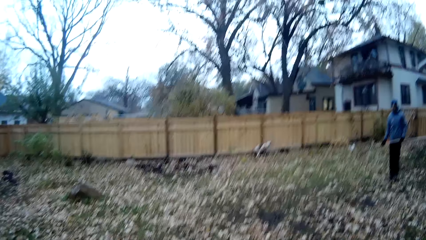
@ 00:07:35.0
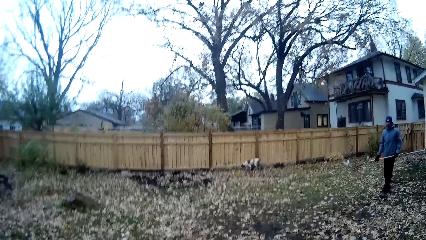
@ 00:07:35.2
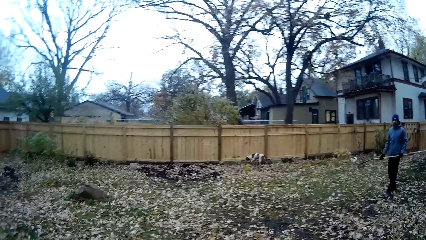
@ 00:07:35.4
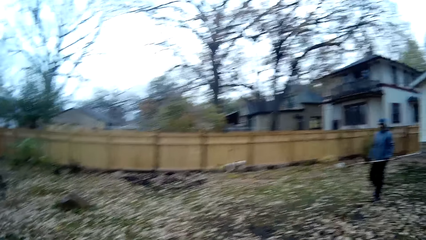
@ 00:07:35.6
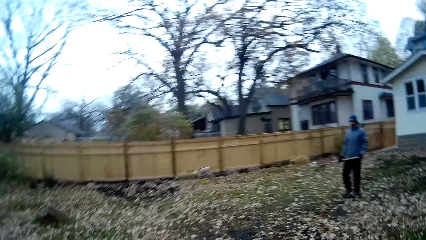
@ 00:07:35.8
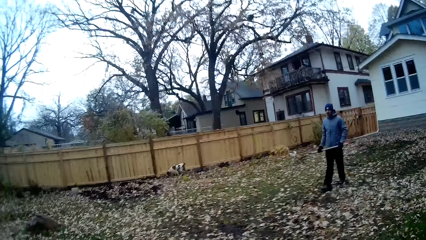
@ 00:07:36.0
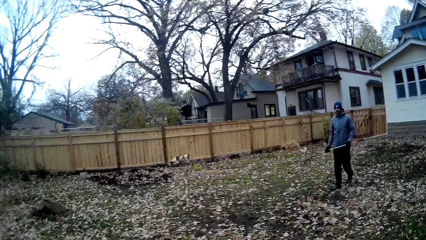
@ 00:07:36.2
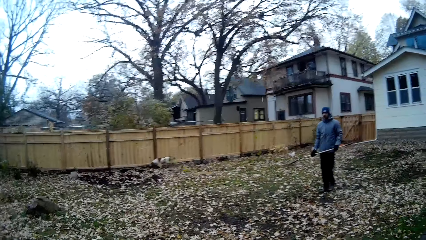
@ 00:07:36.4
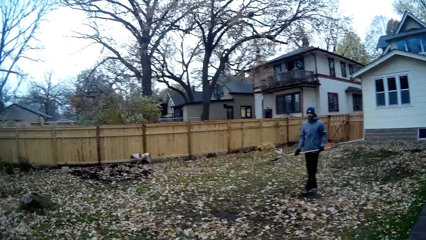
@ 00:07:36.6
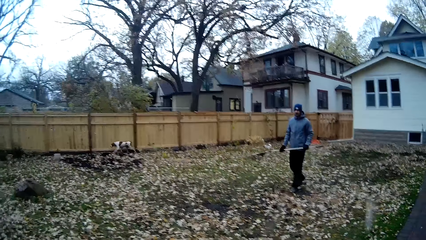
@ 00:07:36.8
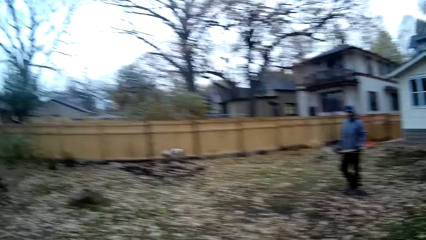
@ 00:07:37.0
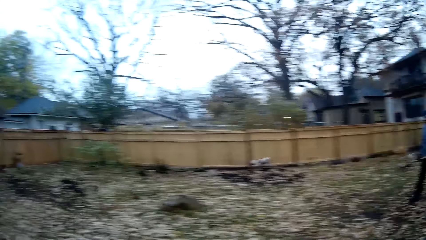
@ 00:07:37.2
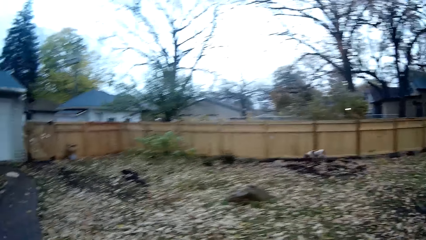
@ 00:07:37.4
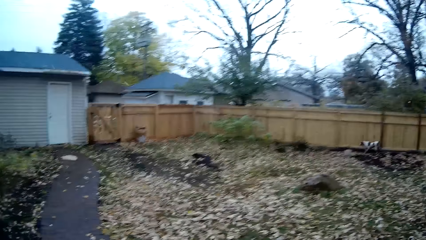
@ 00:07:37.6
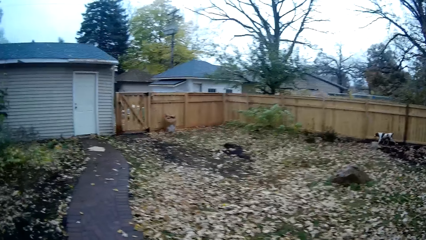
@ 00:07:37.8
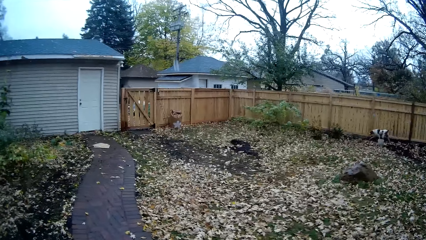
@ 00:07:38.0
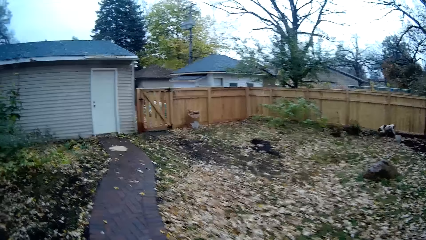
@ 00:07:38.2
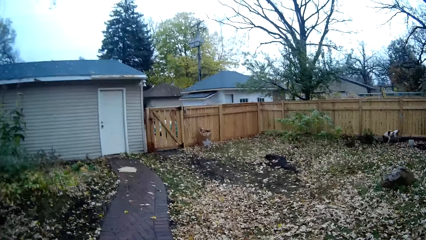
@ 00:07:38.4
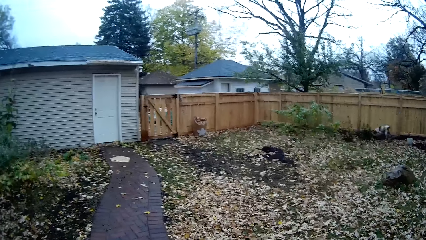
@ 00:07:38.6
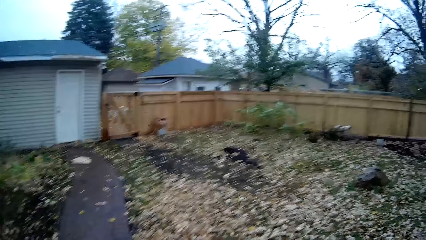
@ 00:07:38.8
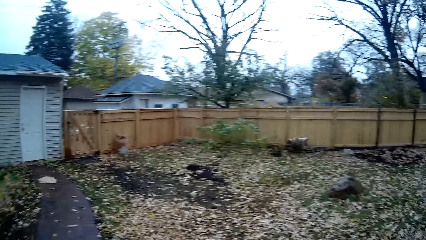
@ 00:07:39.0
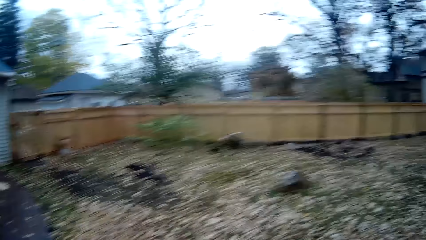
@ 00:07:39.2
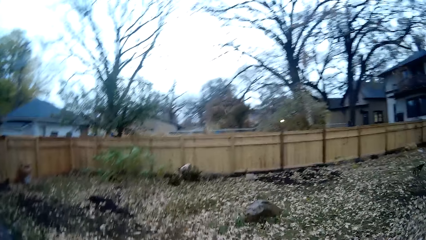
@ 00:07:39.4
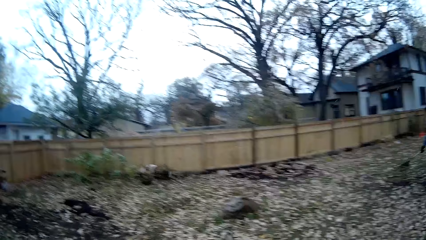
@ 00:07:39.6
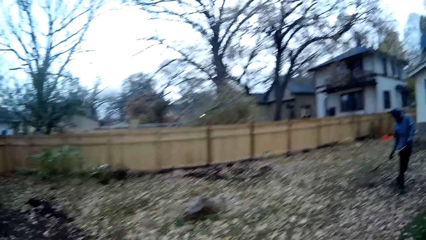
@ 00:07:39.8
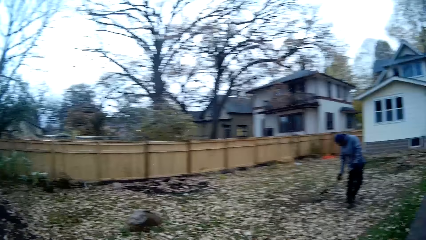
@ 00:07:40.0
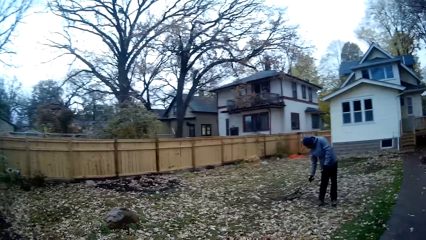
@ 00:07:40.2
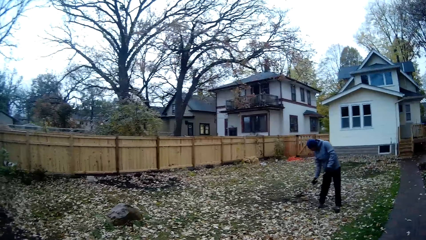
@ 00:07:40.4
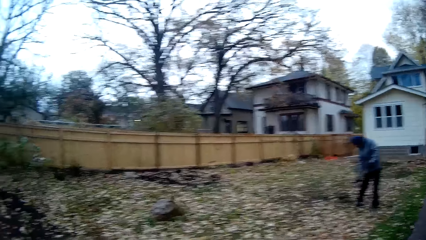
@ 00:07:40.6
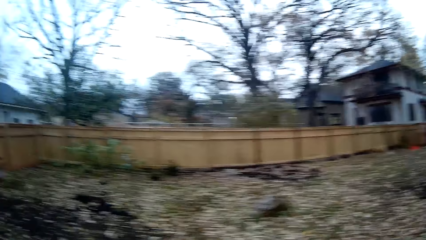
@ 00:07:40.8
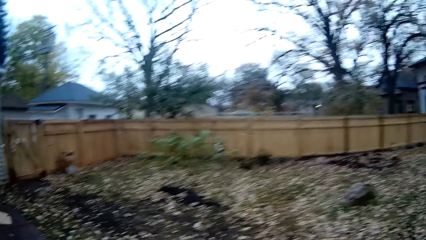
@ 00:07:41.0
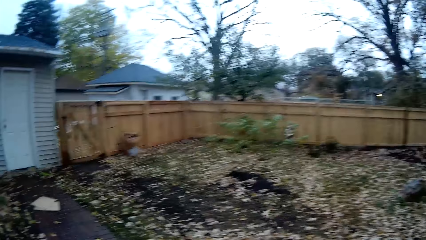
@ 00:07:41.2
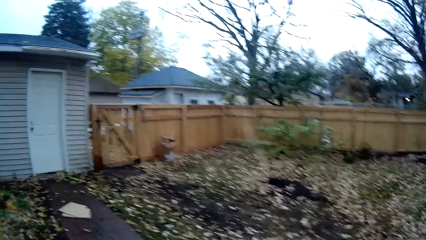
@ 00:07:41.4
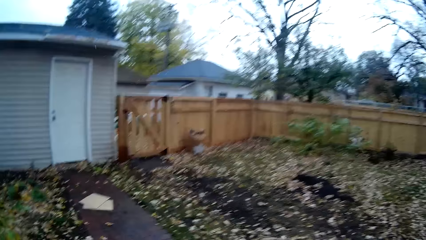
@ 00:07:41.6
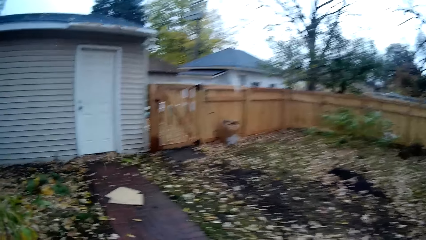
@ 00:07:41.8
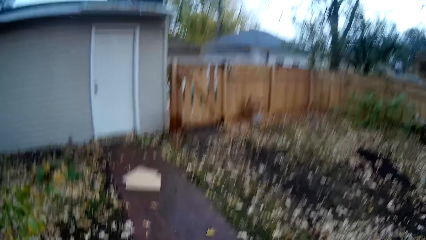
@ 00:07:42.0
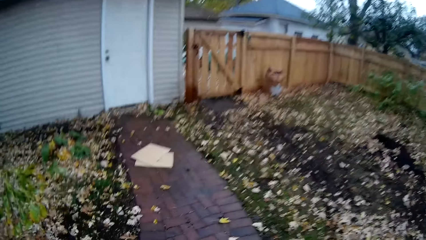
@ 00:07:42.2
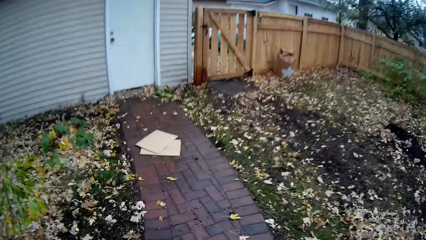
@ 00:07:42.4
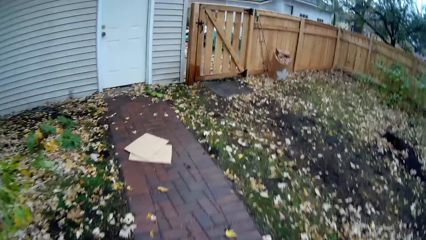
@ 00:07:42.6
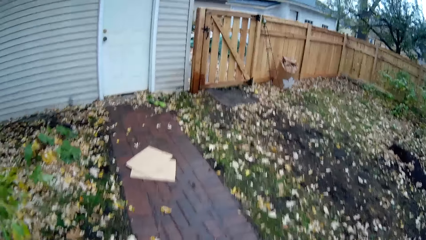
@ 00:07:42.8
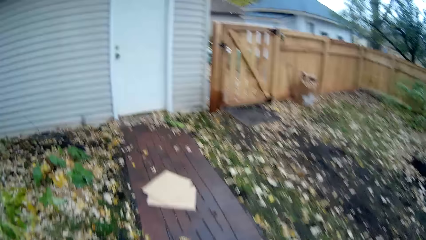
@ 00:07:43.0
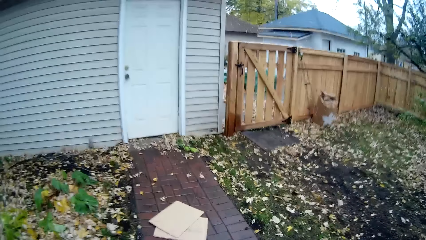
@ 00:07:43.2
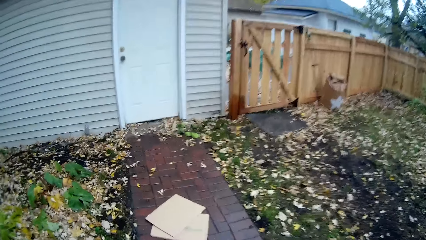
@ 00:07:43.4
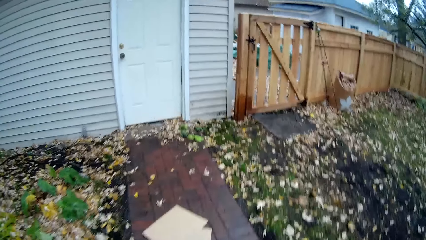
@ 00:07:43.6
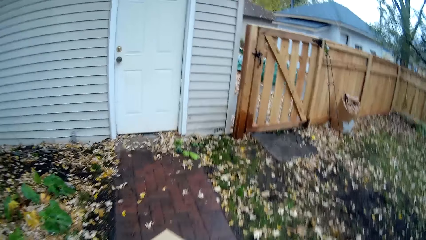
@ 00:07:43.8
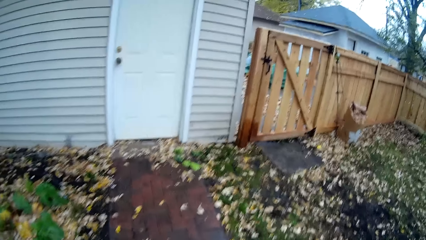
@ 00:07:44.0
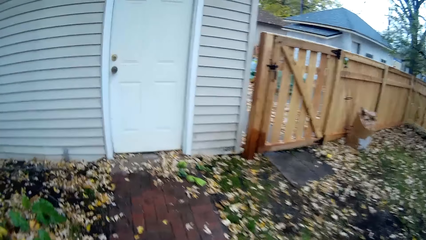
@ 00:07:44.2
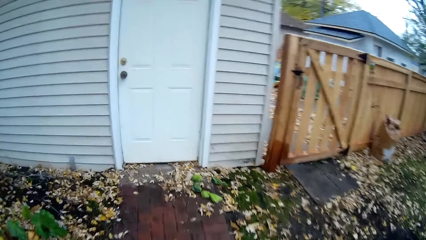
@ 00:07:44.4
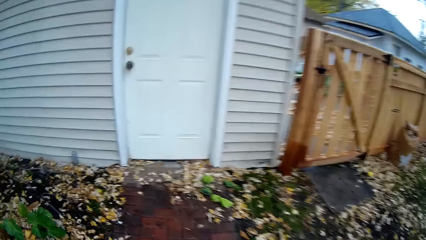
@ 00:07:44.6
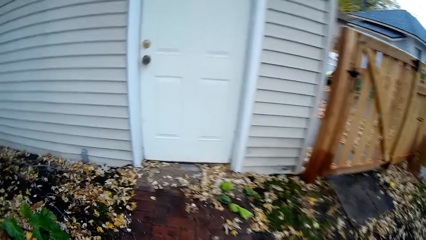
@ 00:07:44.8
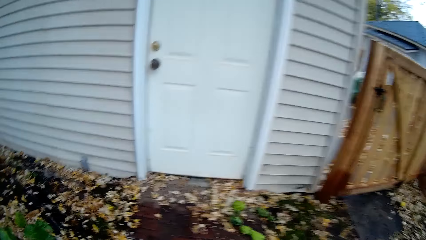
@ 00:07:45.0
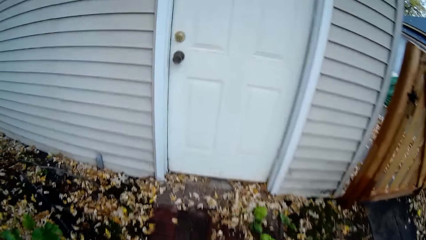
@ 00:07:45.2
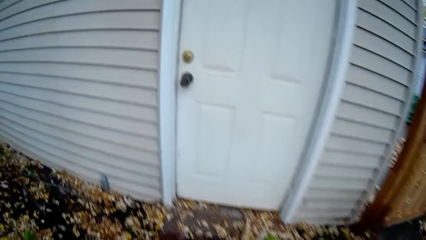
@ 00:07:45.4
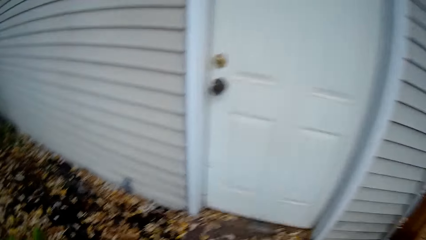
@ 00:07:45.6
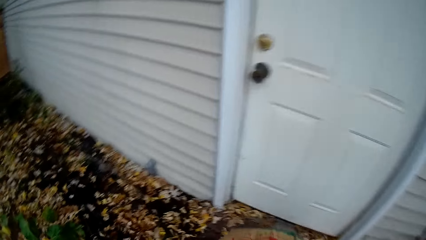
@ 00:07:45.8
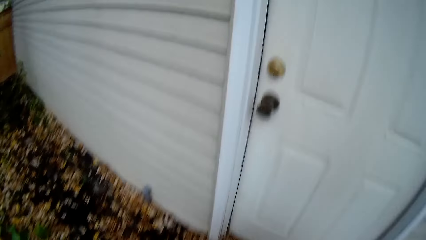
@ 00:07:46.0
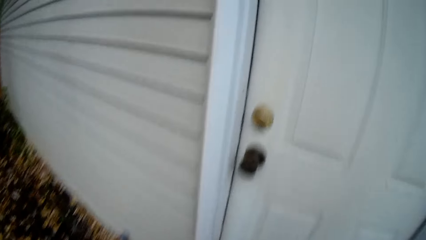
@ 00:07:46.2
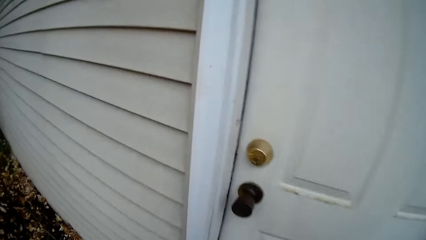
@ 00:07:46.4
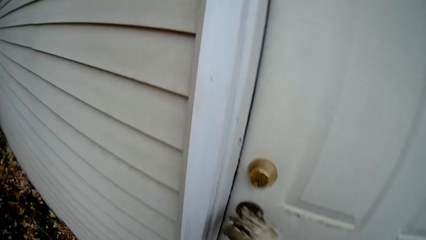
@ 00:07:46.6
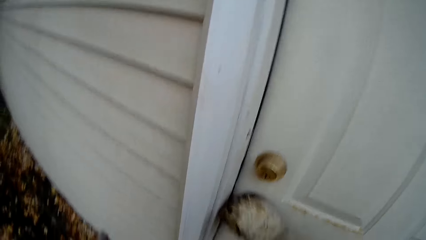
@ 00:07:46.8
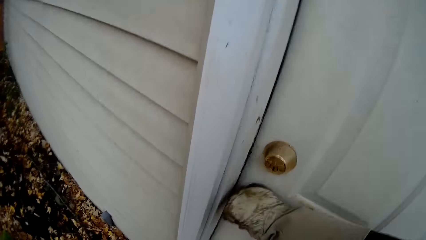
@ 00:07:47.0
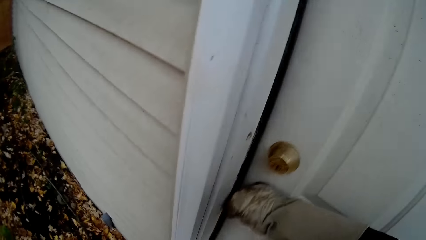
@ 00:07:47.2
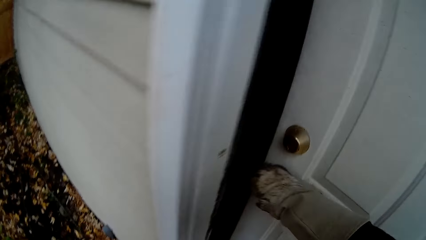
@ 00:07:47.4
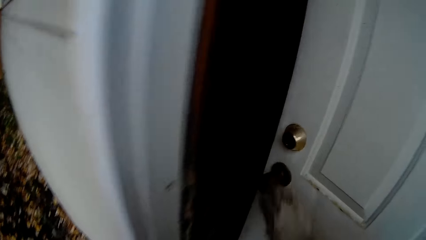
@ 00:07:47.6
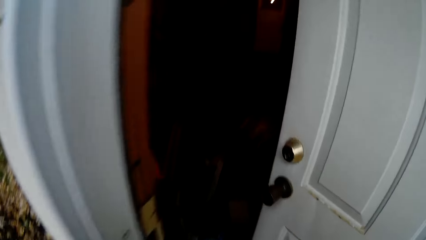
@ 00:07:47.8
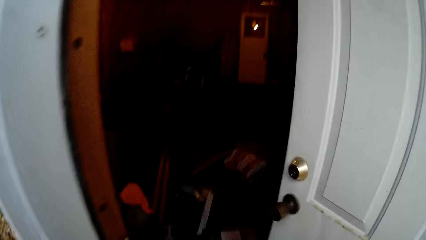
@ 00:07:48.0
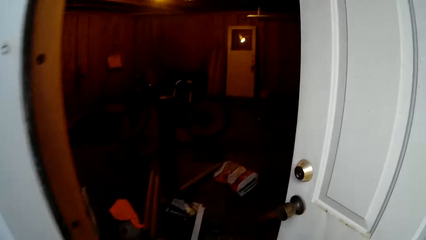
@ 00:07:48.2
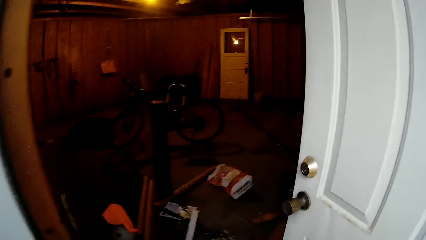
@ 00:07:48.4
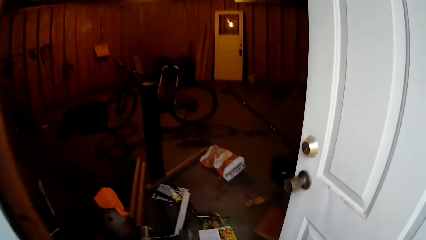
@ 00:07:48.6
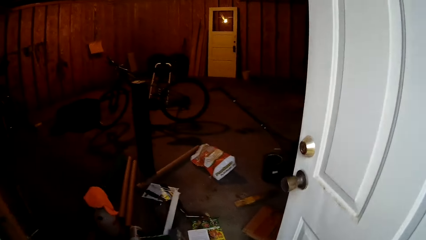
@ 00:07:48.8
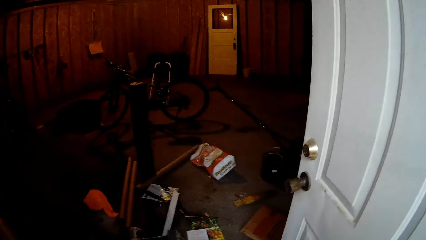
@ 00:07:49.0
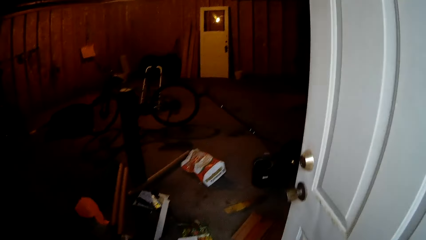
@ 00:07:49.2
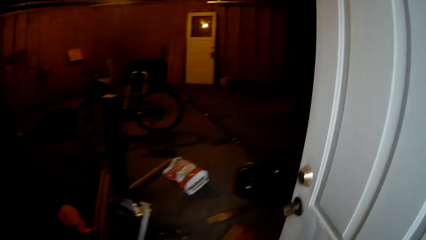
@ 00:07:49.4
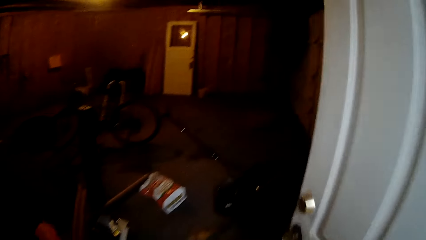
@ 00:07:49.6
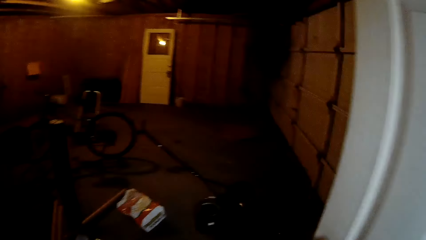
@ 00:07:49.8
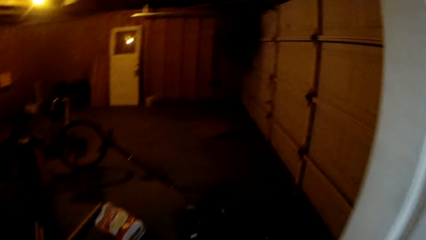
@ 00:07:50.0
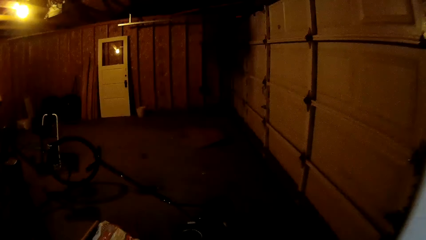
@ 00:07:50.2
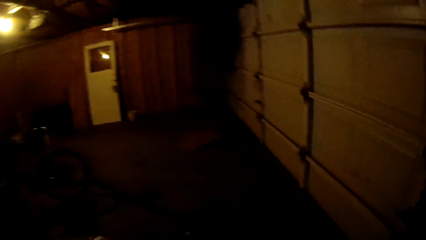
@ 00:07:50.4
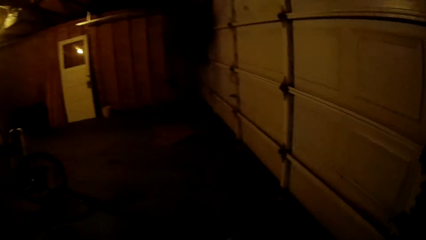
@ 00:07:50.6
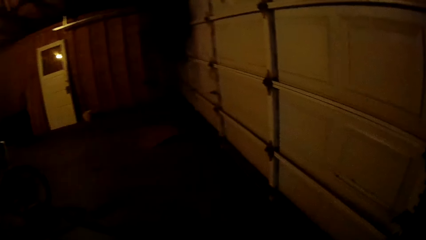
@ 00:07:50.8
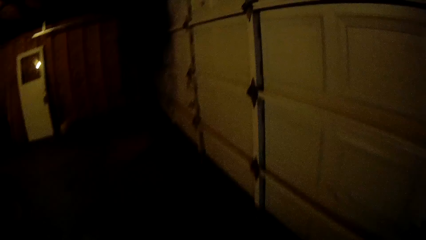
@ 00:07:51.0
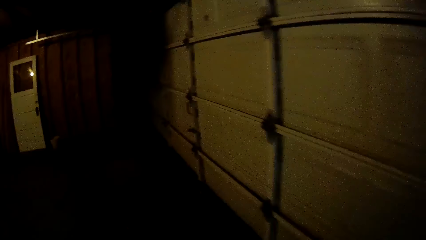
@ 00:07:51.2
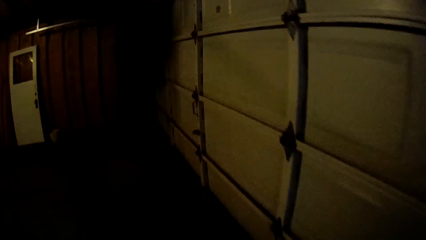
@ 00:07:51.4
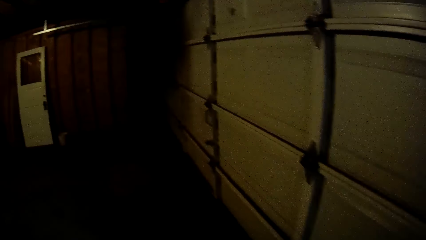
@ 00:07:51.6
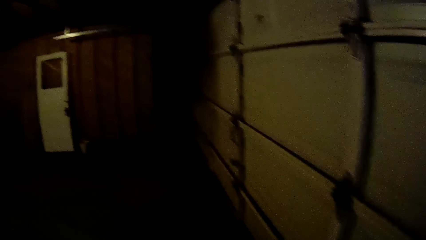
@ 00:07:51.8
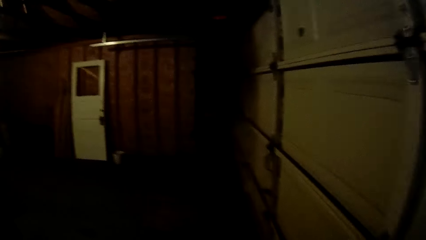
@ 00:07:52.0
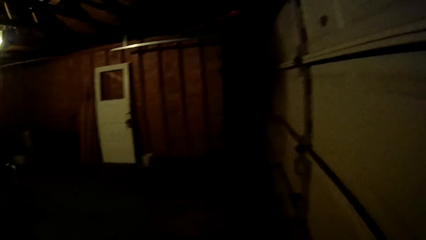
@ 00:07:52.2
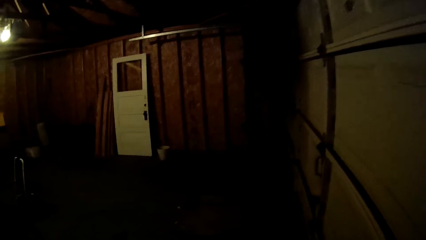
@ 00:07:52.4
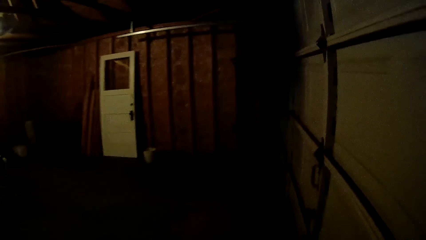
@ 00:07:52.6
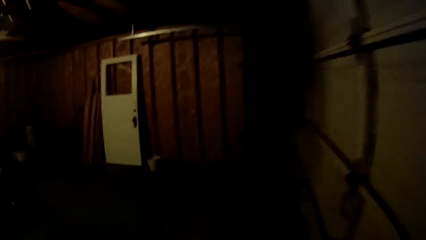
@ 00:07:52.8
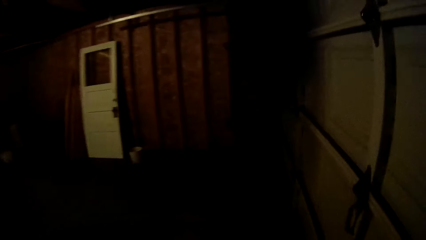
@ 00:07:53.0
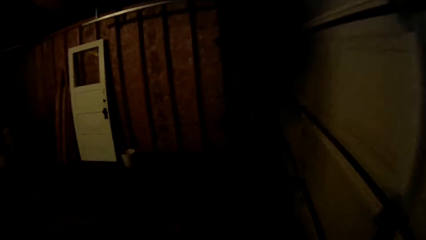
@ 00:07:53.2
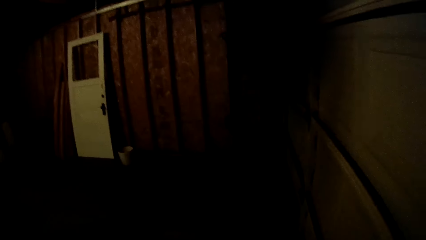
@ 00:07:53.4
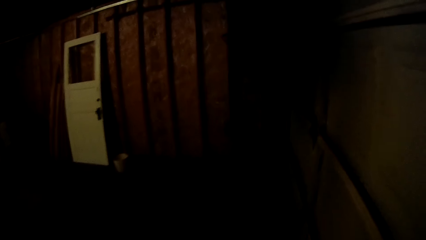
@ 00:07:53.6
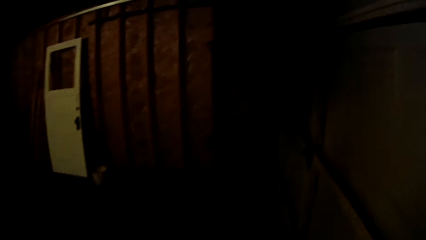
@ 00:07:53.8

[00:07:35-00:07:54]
The man gathers dry leaves on the ground together with the rake in both hands. The camera wearer walks towards a store house in the yard. He opens a door of the store house with his right hand. He walks into the store house.
